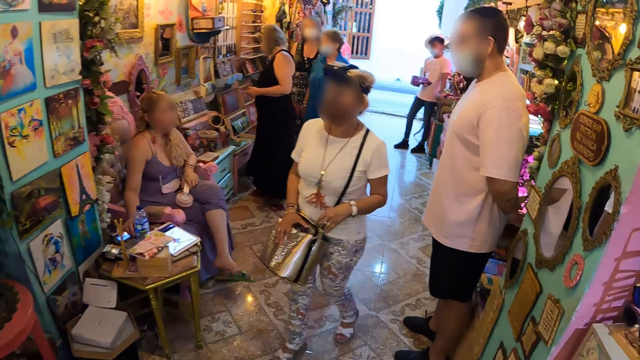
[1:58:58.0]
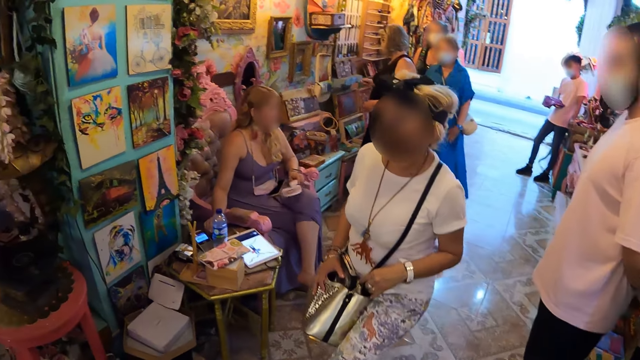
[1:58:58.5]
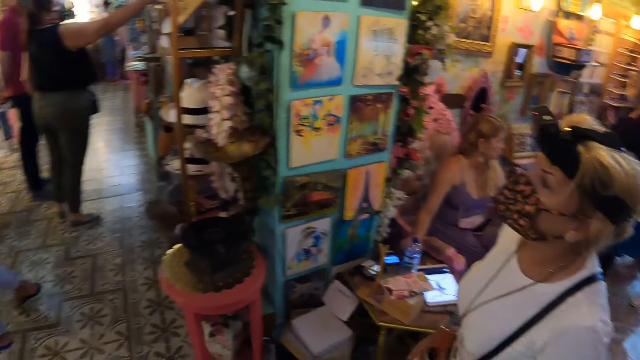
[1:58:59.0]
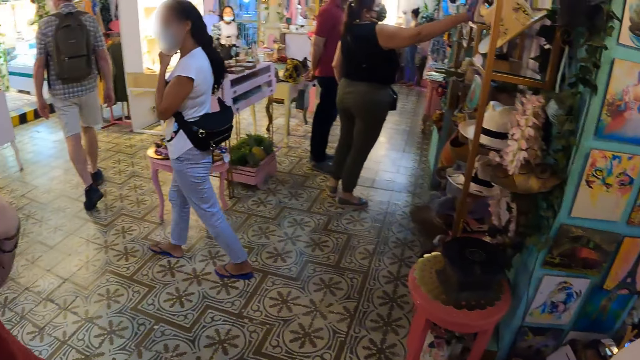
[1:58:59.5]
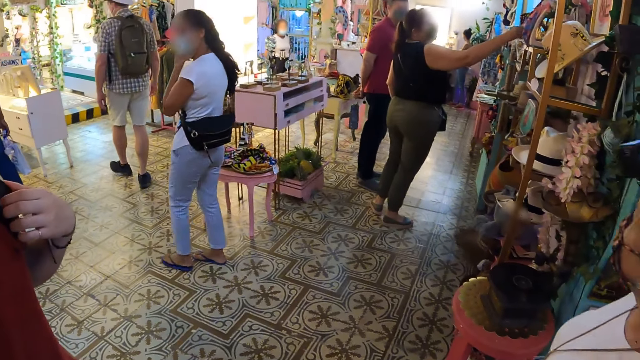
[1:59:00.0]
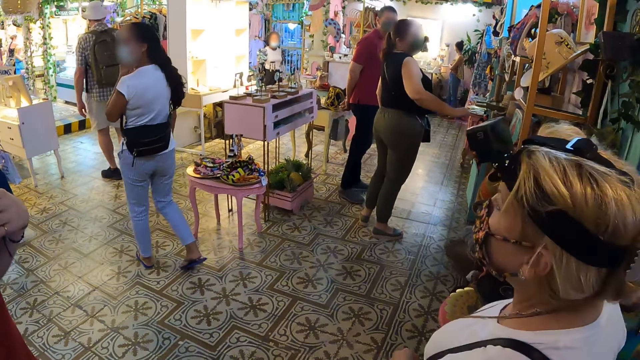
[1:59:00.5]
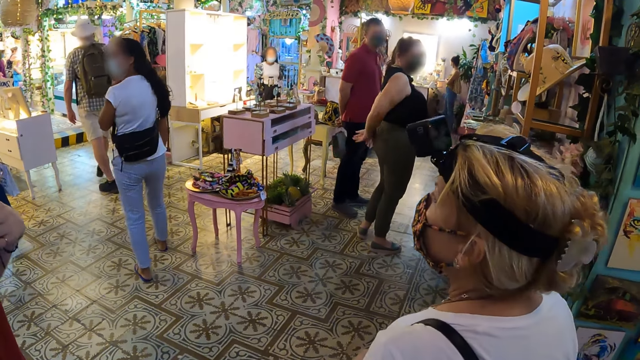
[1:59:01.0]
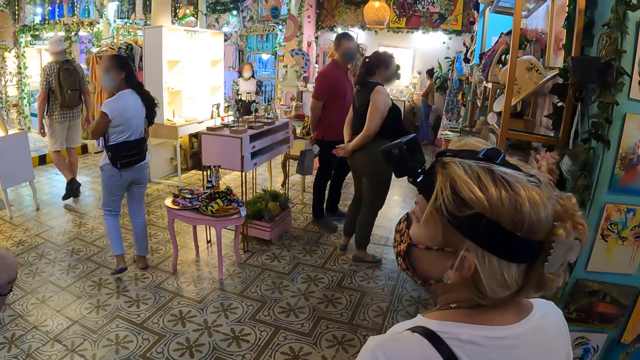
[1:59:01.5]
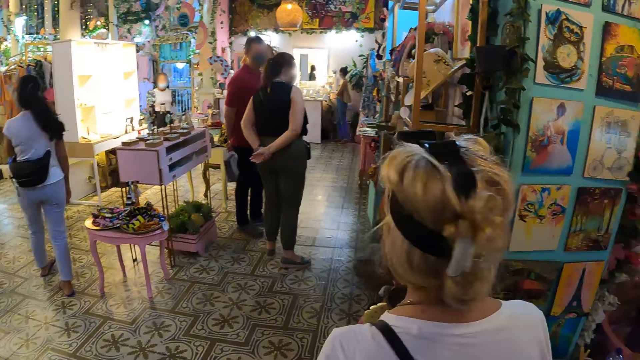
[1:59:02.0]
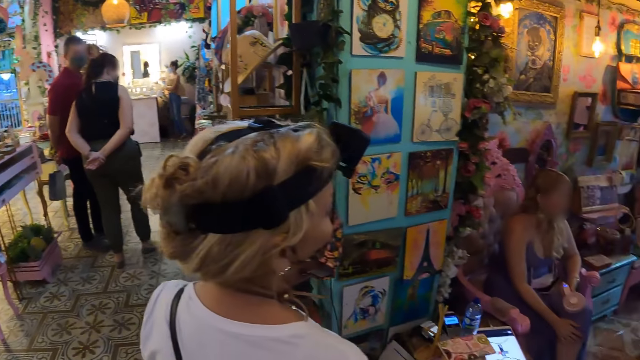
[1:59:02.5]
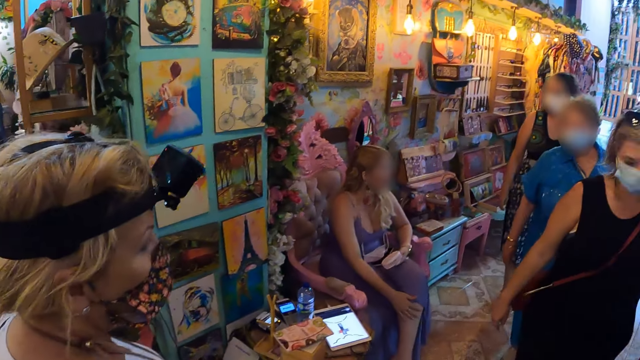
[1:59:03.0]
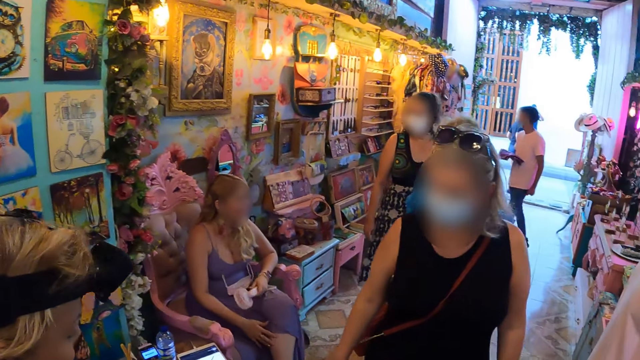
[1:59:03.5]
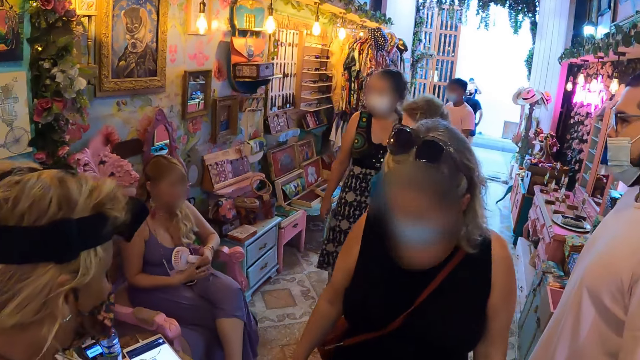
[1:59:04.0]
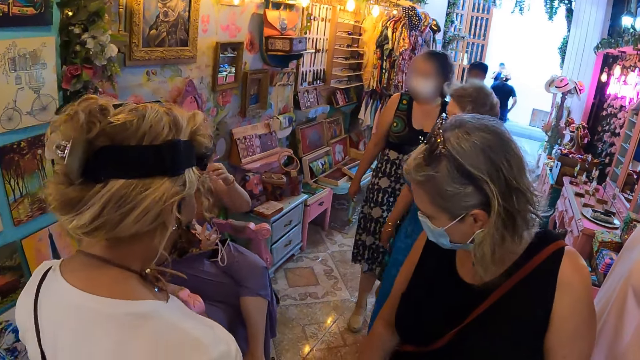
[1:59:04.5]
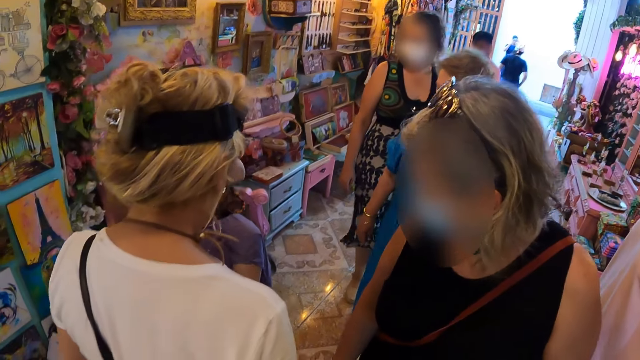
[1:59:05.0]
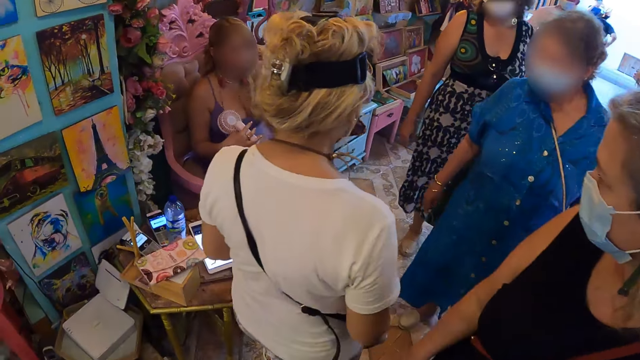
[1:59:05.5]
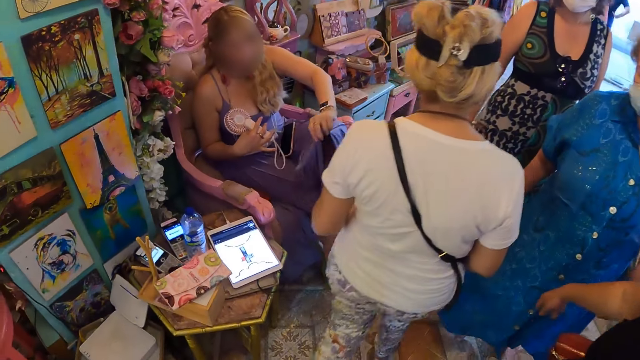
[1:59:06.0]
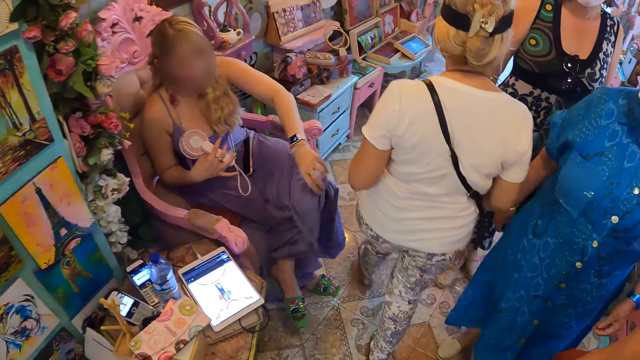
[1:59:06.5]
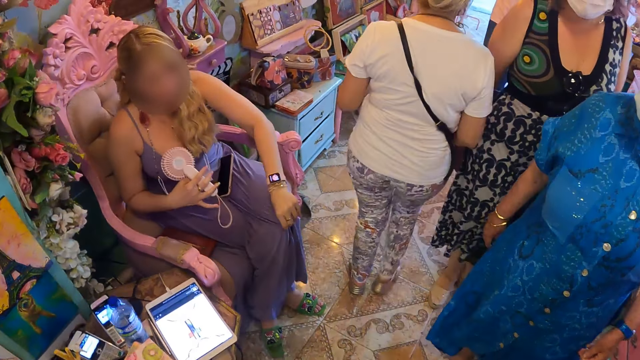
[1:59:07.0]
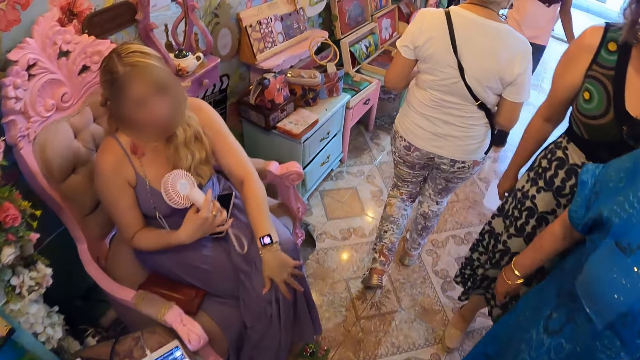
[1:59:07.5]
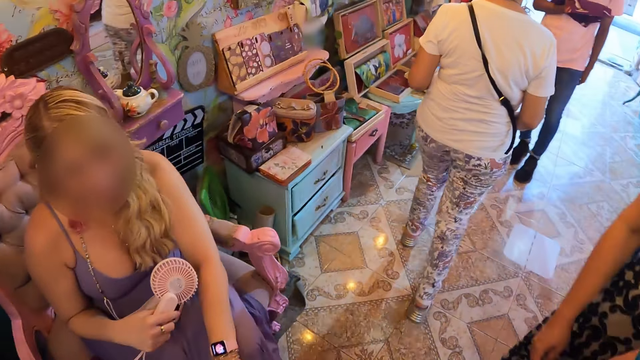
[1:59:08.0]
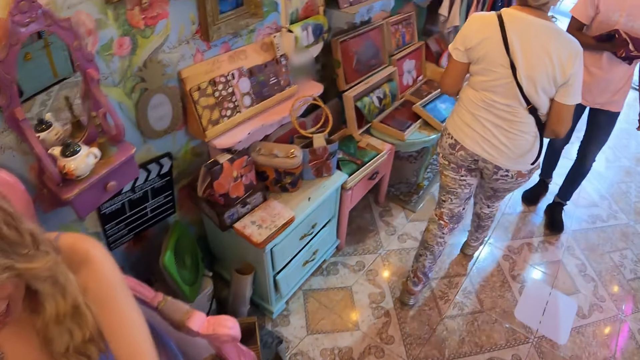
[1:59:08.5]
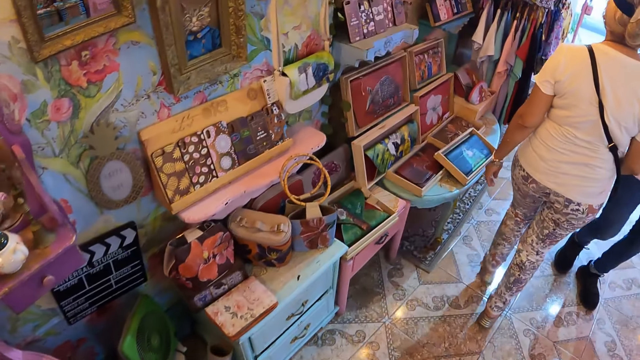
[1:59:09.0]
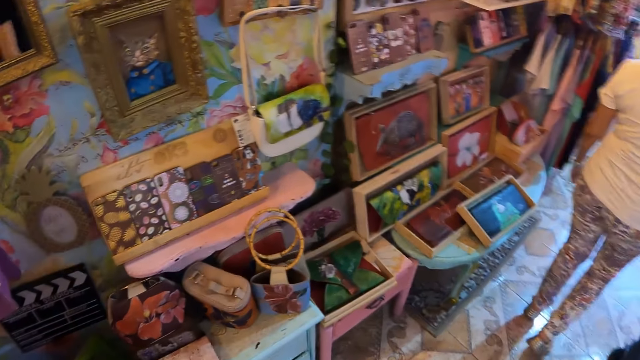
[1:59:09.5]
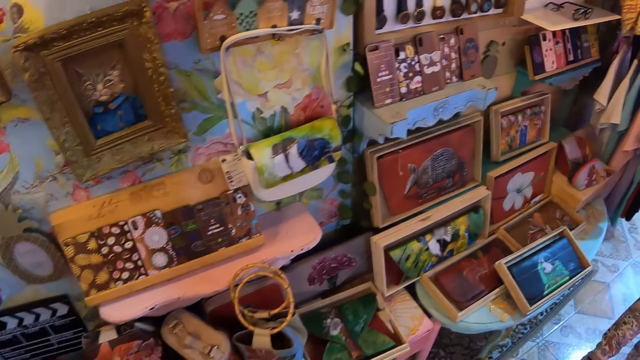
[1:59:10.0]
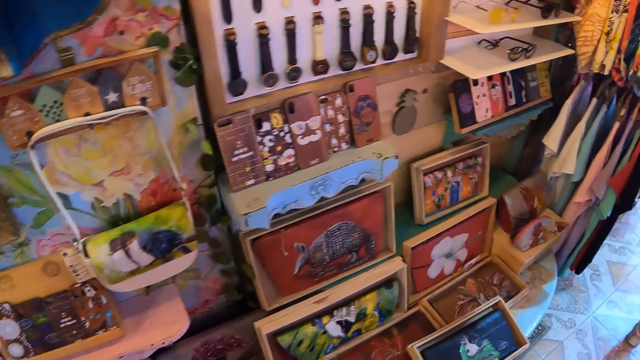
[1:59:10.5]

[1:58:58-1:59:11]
The camera wearer looks around. They walk.

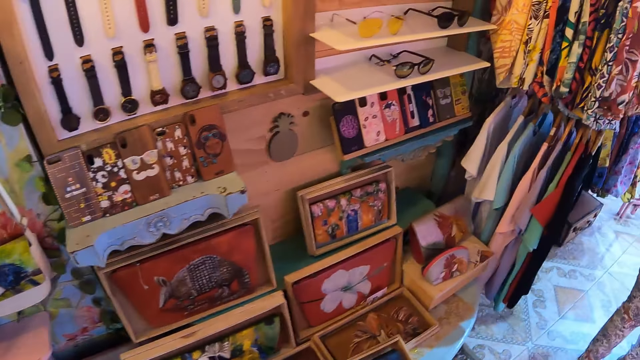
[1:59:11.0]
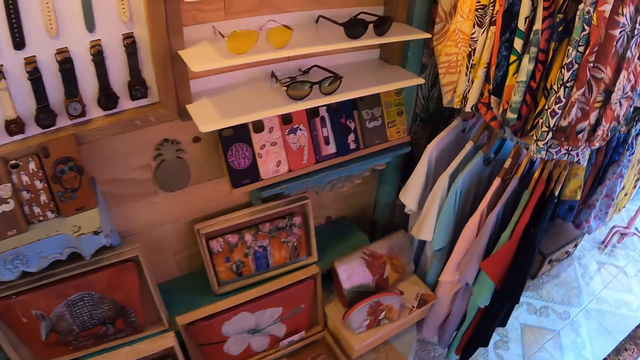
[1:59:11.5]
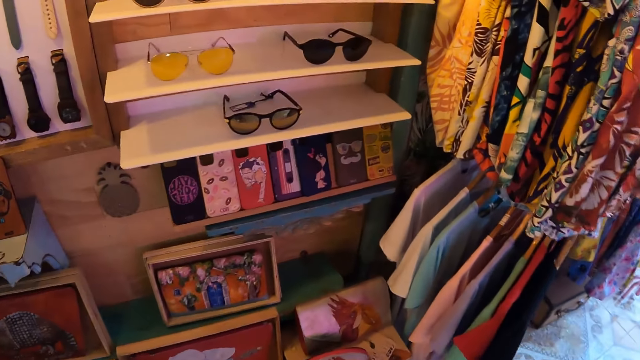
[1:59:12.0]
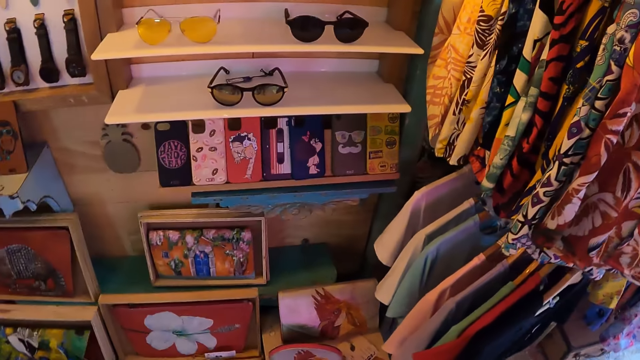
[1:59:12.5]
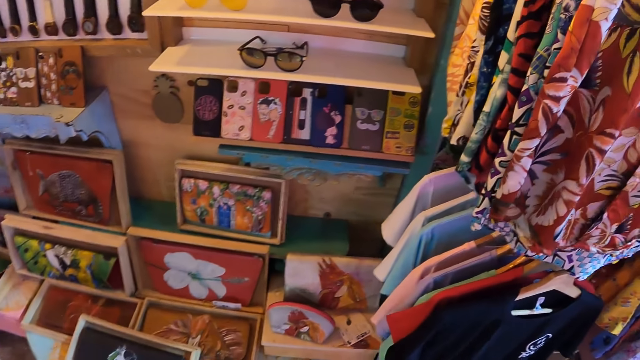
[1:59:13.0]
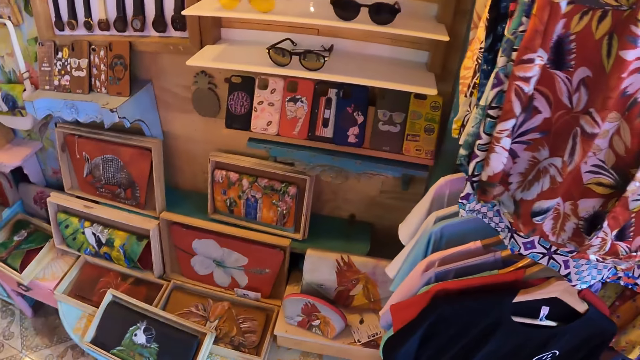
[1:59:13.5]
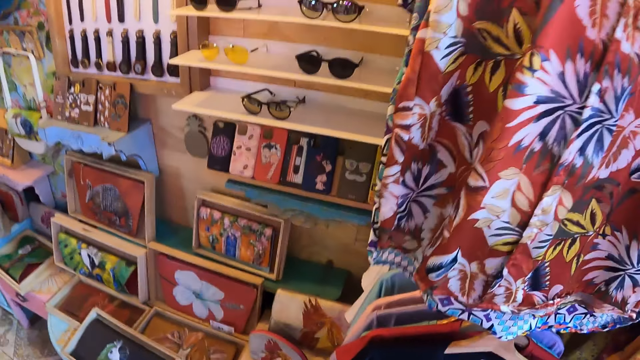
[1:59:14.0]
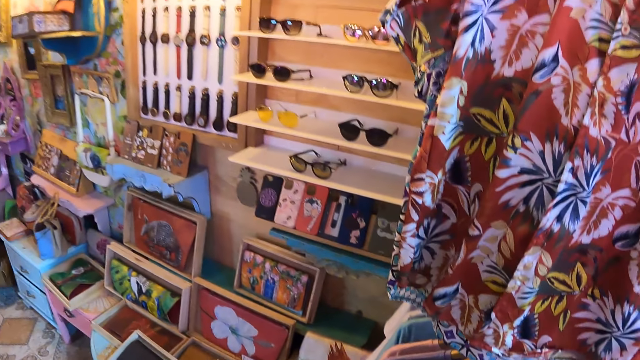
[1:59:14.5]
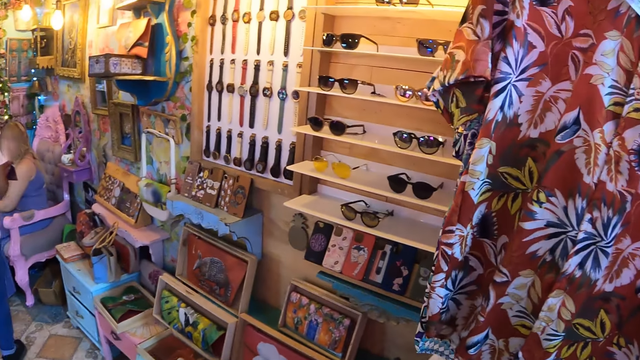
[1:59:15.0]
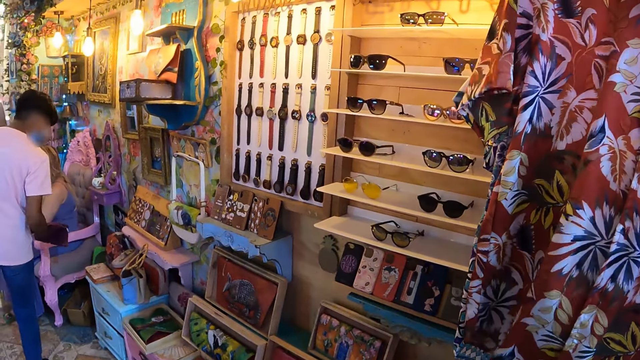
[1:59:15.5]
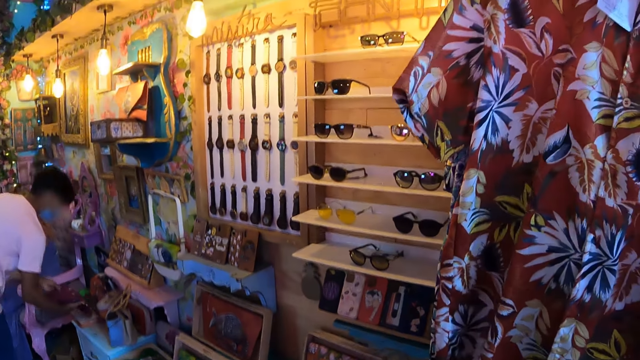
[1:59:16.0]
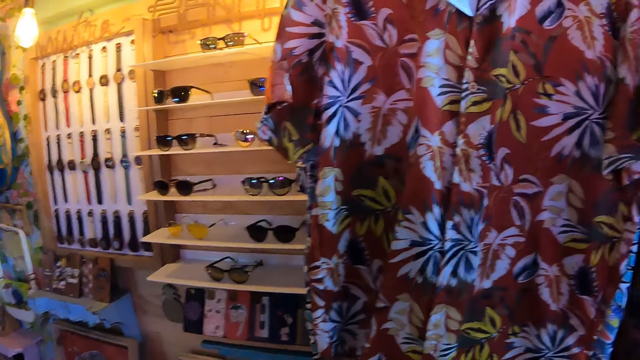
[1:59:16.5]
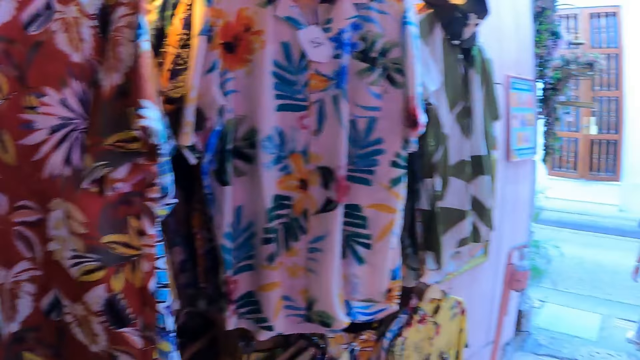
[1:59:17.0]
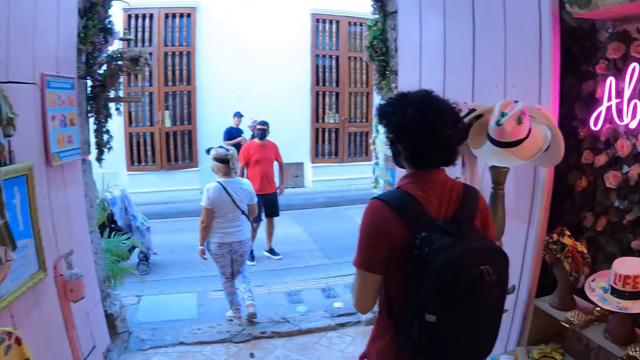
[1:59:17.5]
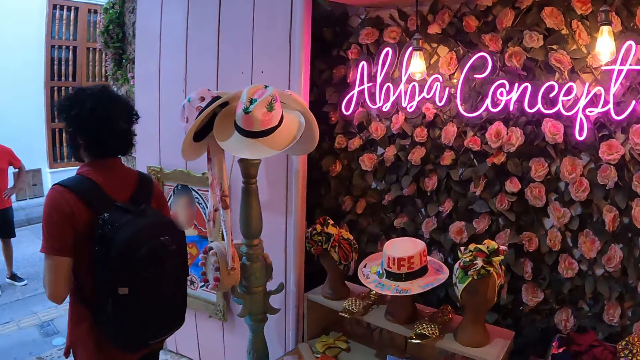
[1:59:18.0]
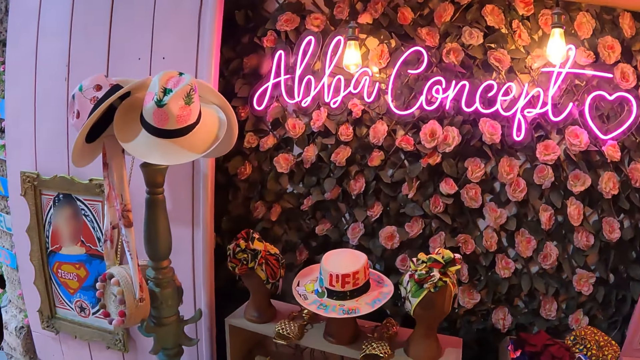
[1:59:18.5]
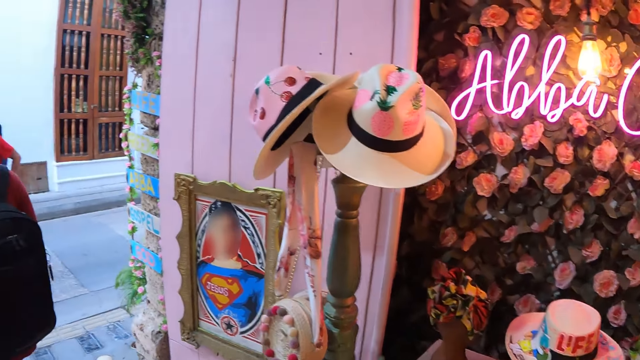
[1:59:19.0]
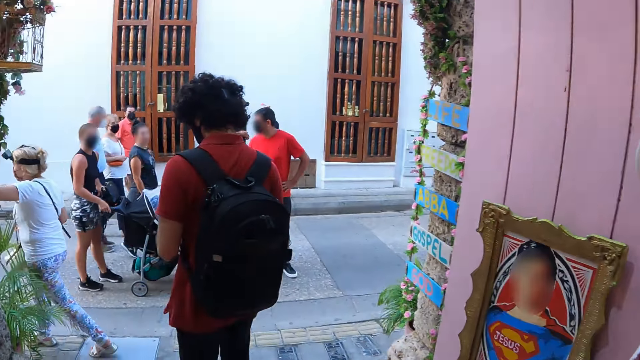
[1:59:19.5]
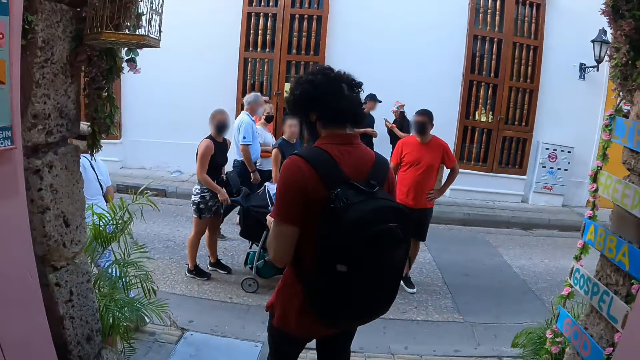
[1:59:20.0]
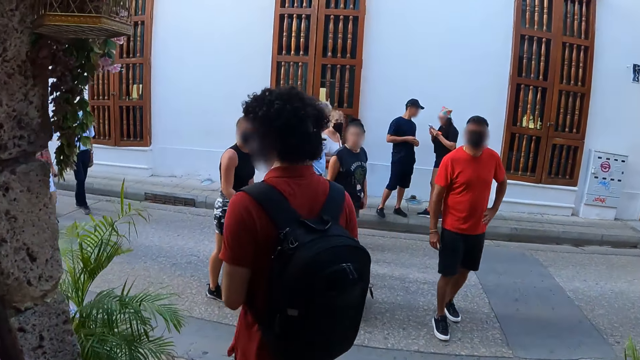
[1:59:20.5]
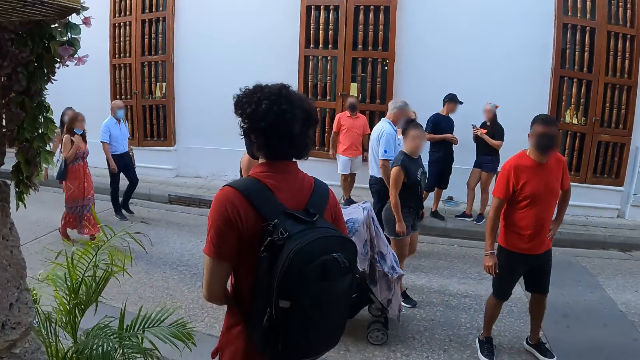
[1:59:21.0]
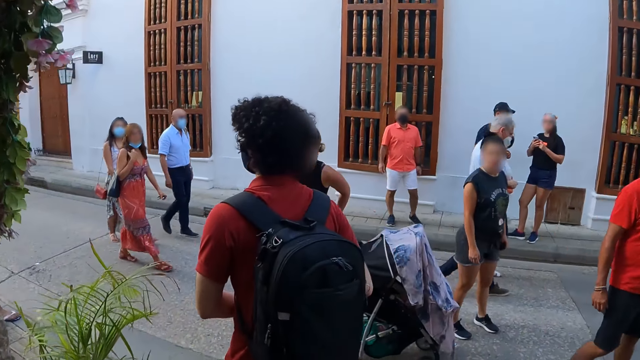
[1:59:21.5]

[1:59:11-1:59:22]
The camera wearer looks around. They walk.
